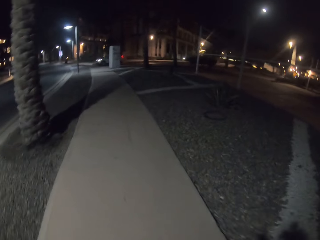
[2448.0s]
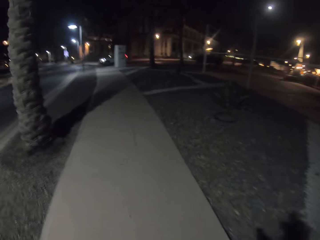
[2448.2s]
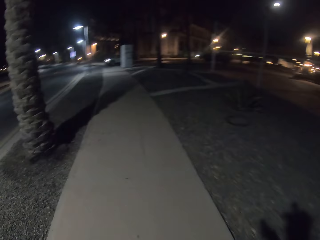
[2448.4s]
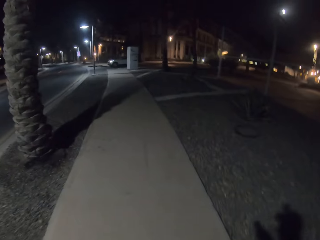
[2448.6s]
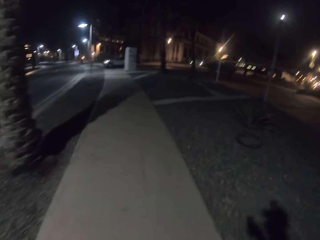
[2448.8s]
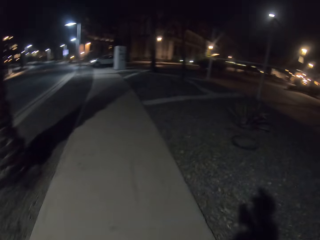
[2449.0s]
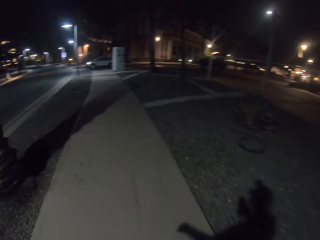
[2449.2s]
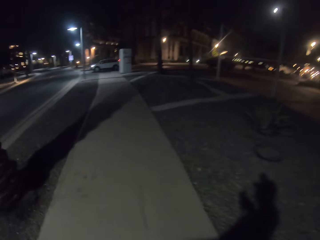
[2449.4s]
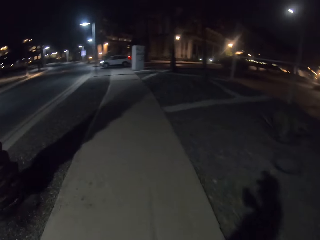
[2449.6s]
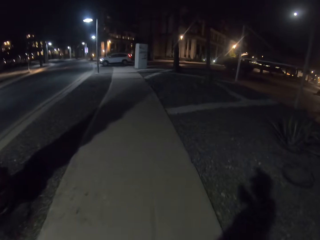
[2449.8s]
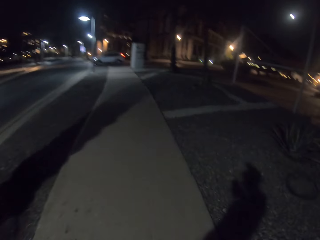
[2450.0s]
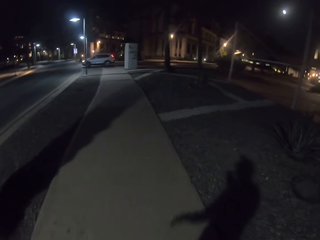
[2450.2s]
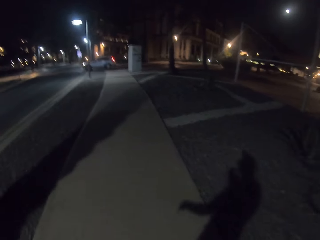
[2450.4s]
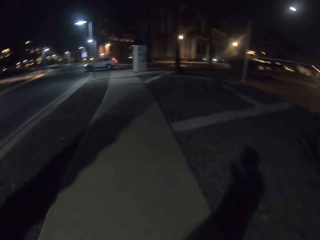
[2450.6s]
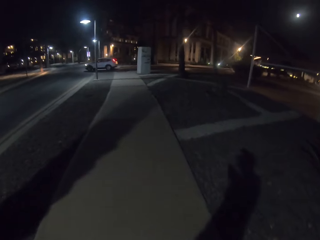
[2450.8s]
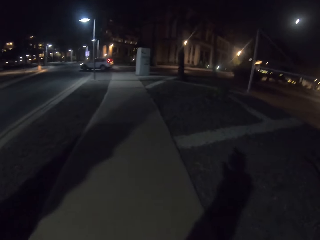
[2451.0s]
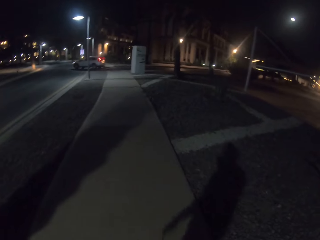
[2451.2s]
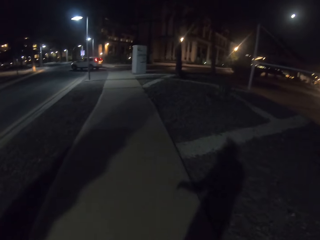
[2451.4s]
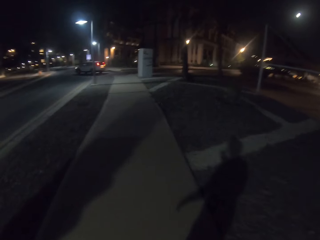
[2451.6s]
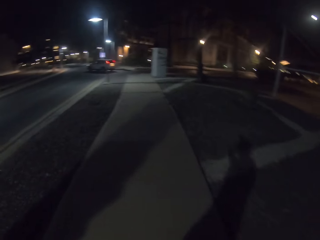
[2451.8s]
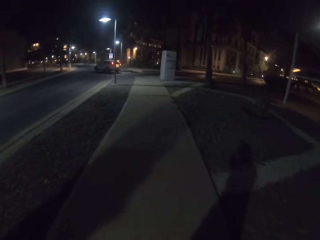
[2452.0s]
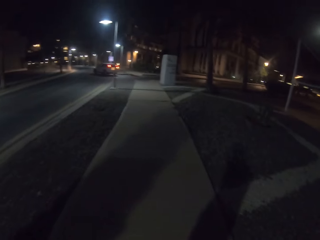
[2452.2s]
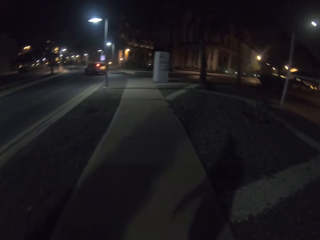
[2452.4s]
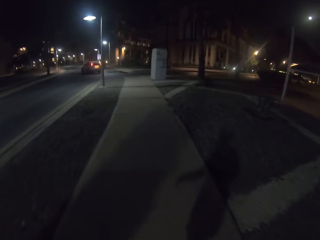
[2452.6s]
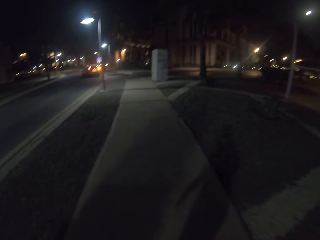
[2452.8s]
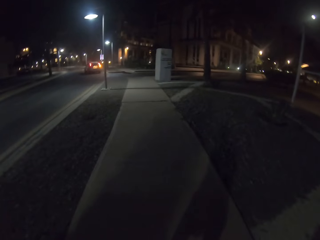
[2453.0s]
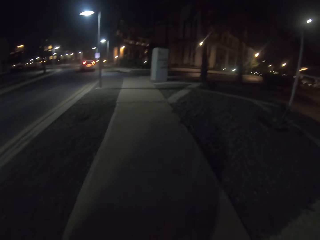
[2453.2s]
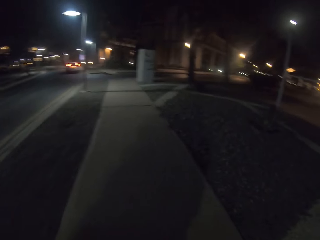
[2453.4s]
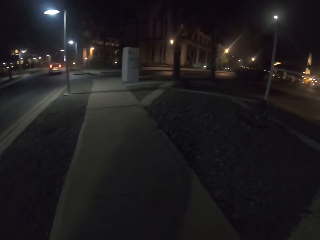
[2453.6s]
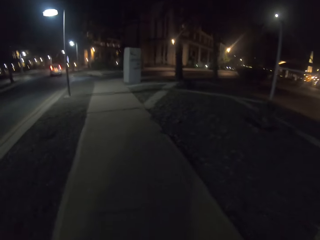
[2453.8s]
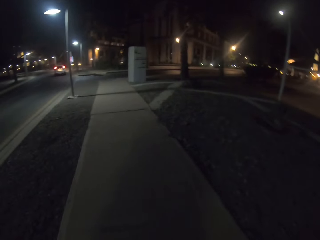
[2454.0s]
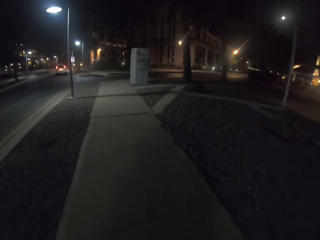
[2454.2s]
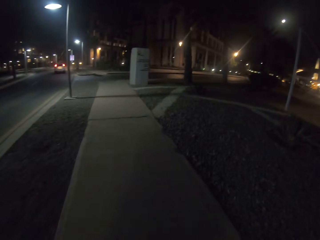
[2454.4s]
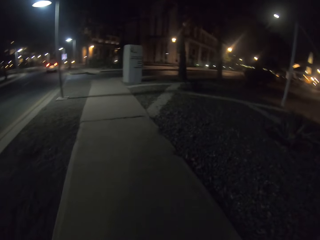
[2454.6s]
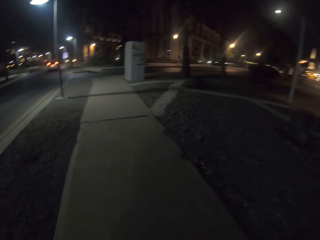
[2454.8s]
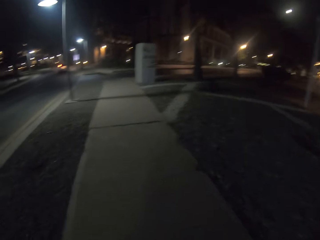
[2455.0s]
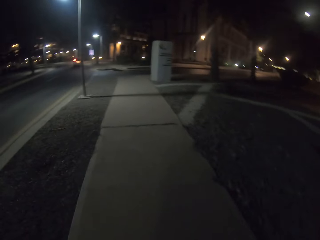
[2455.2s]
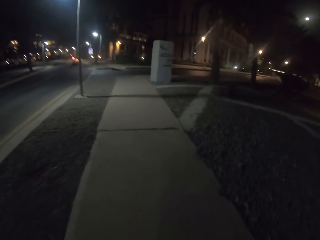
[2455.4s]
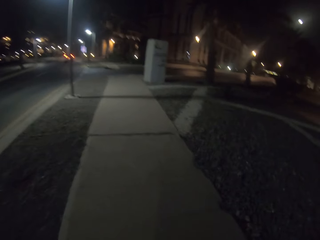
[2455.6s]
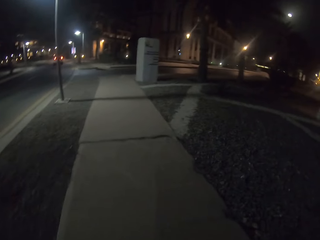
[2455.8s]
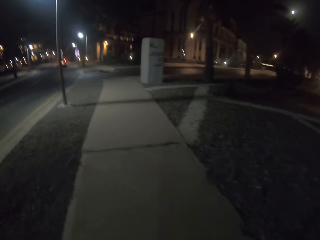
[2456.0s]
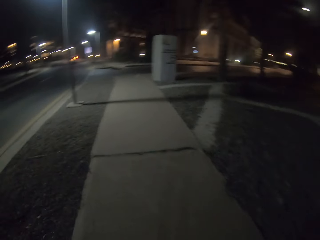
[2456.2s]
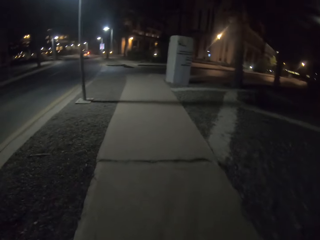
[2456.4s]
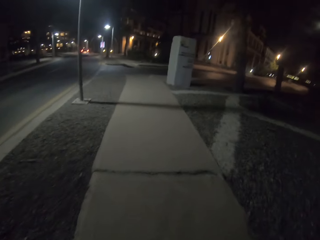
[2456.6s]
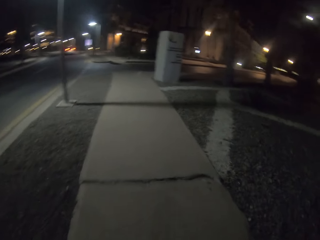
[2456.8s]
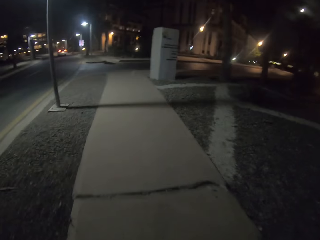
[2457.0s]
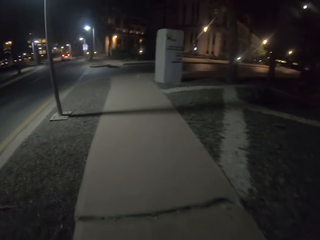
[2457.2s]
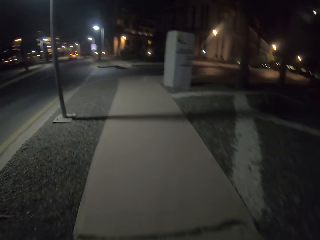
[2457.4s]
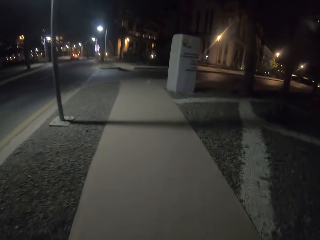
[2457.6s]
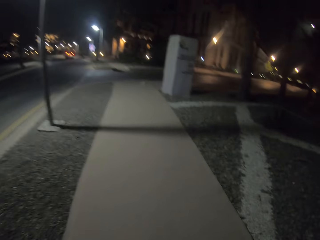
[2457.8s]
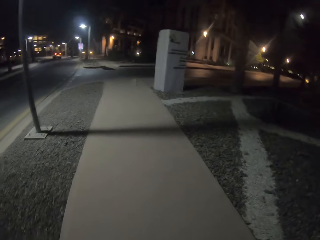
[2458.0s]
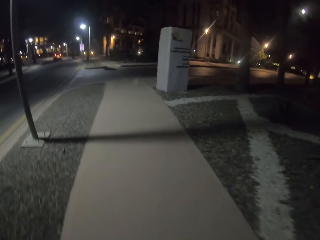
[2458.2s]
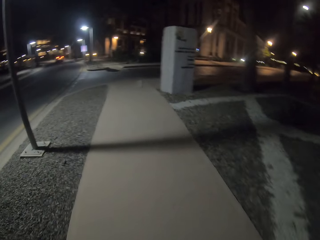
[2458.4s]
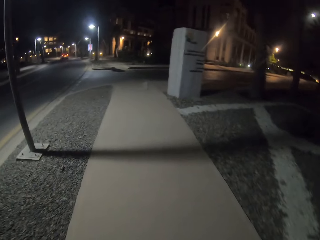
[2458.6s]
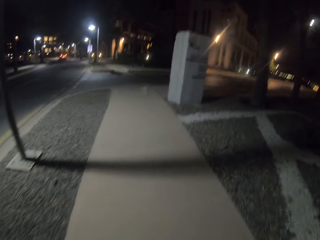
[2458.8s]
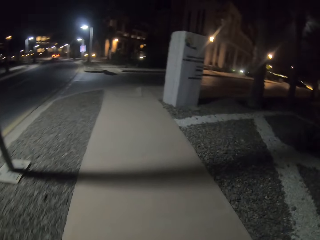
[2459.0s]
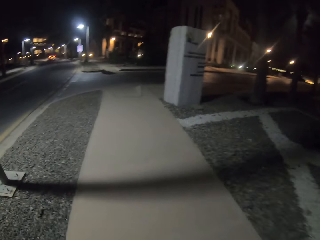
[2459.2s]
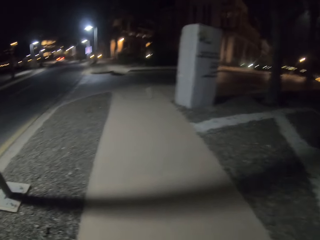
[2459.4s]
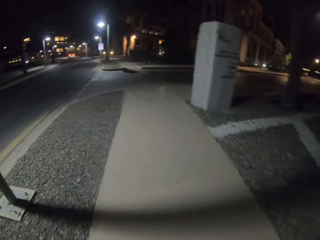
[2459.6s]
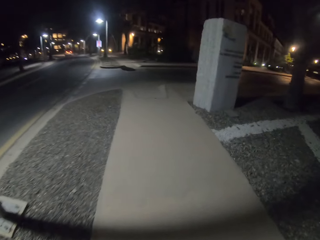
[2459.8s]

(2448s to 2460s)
The camera wearer uses a mobile phone.

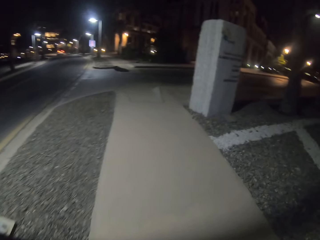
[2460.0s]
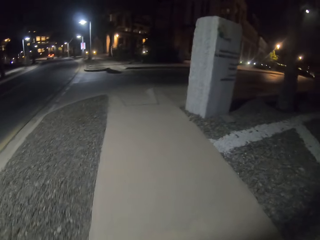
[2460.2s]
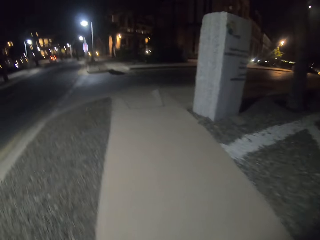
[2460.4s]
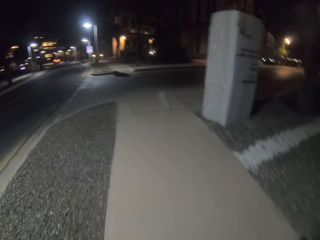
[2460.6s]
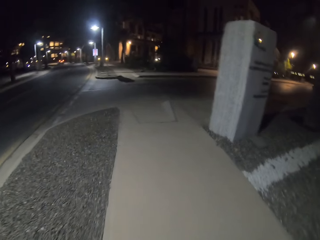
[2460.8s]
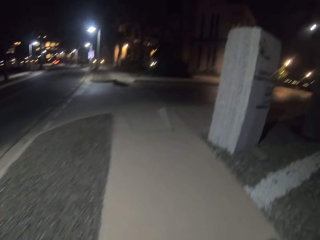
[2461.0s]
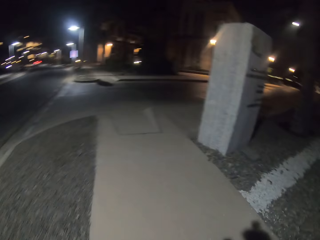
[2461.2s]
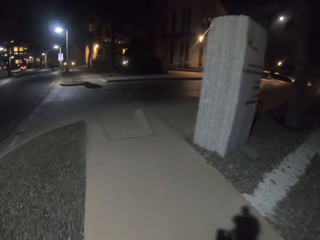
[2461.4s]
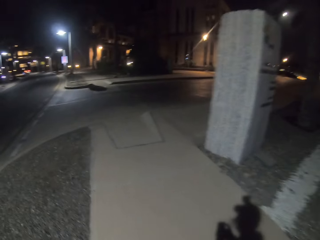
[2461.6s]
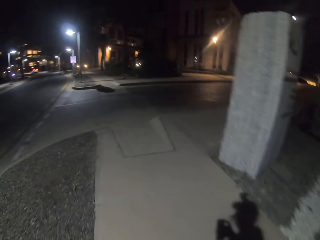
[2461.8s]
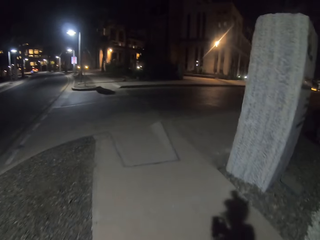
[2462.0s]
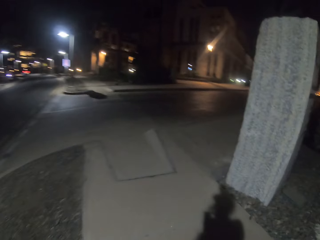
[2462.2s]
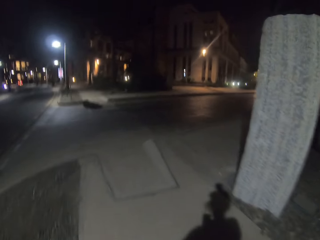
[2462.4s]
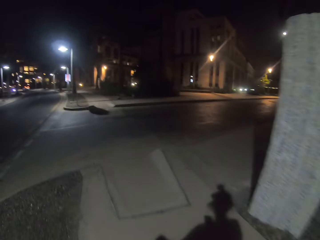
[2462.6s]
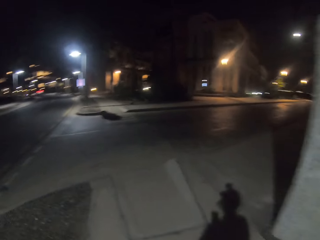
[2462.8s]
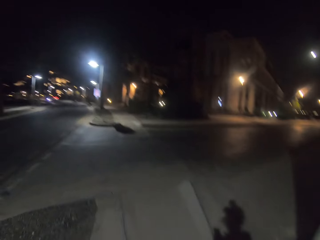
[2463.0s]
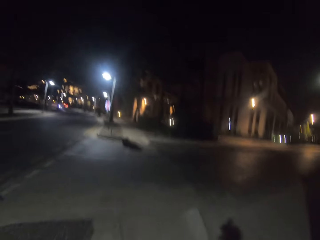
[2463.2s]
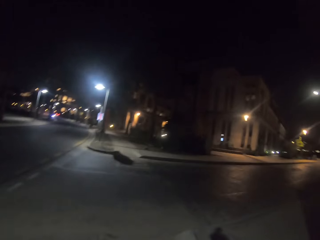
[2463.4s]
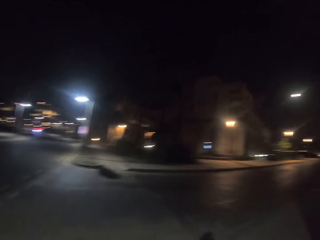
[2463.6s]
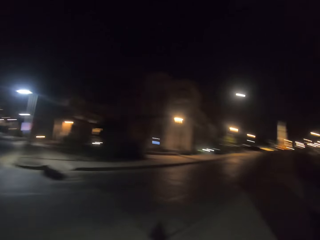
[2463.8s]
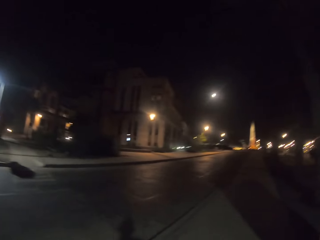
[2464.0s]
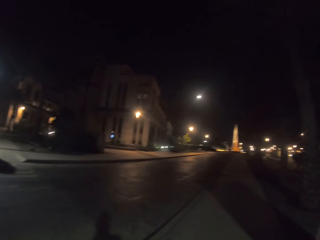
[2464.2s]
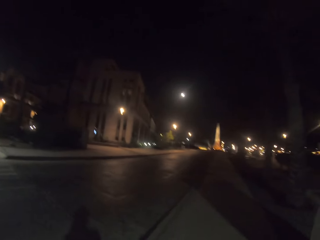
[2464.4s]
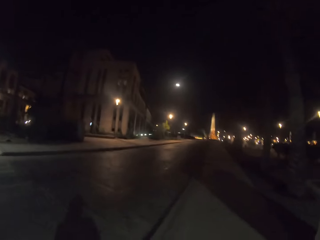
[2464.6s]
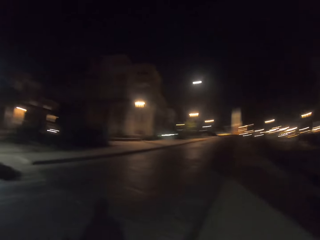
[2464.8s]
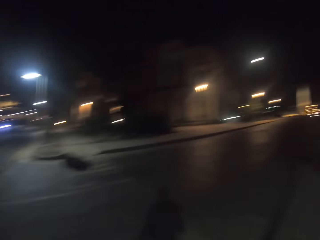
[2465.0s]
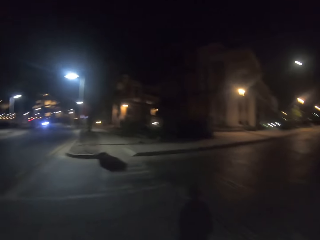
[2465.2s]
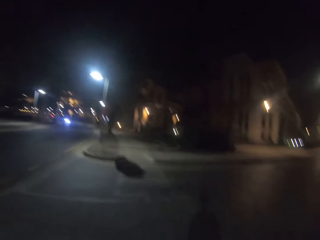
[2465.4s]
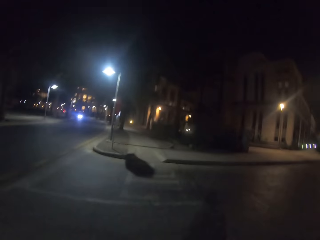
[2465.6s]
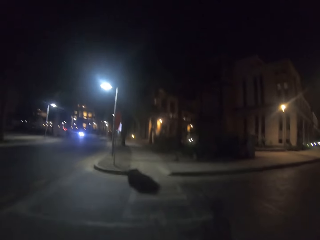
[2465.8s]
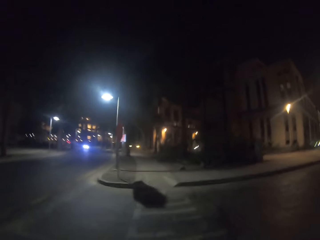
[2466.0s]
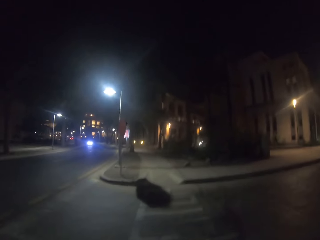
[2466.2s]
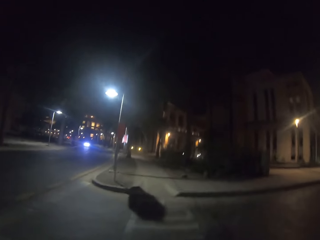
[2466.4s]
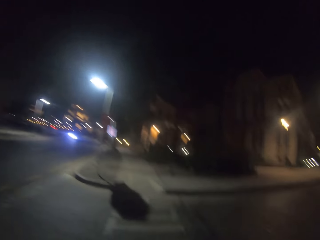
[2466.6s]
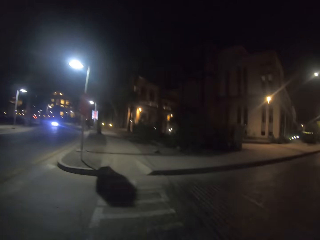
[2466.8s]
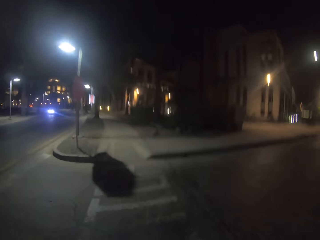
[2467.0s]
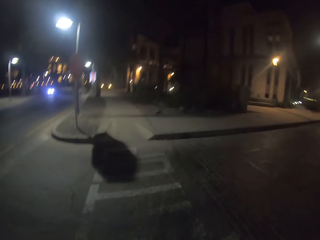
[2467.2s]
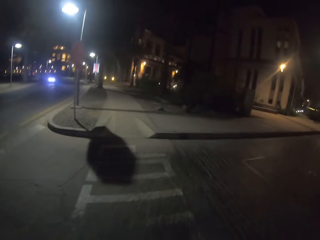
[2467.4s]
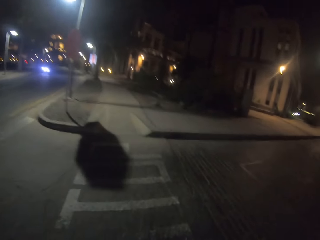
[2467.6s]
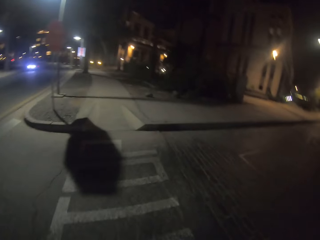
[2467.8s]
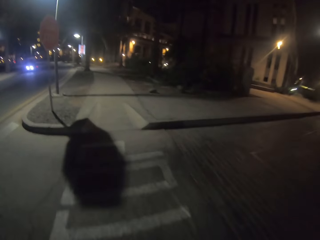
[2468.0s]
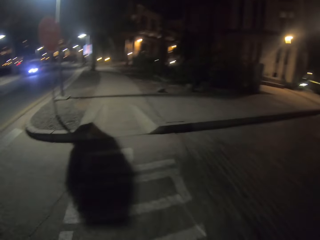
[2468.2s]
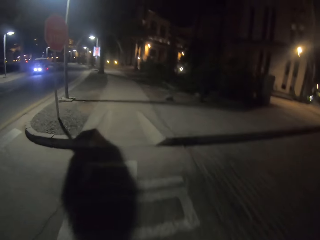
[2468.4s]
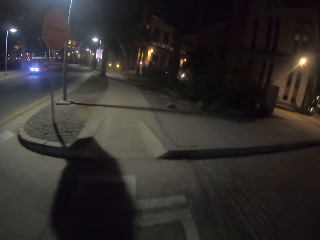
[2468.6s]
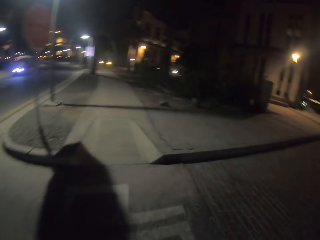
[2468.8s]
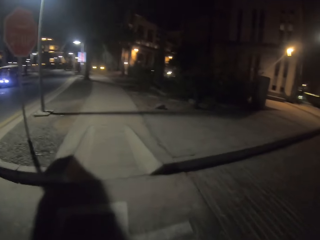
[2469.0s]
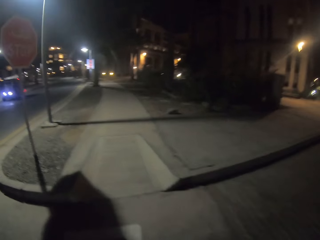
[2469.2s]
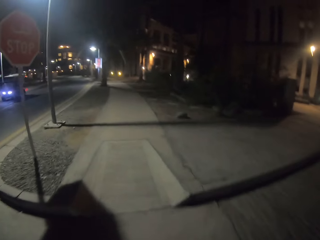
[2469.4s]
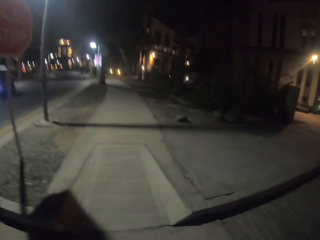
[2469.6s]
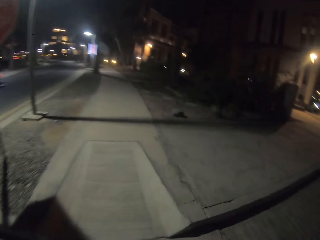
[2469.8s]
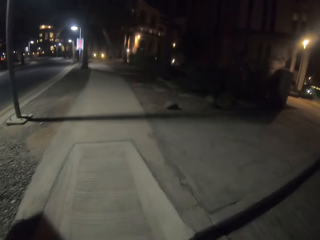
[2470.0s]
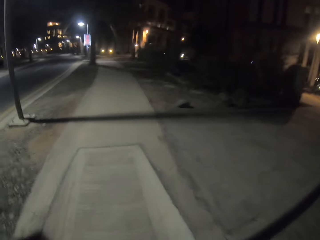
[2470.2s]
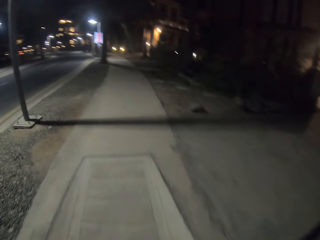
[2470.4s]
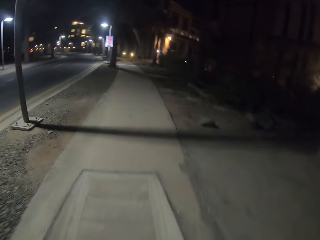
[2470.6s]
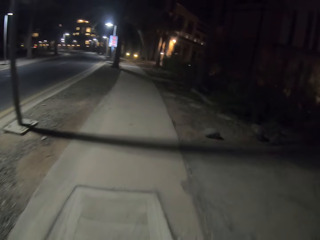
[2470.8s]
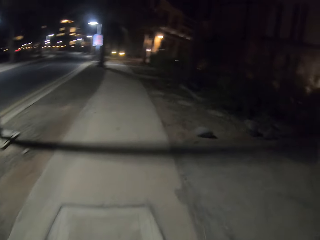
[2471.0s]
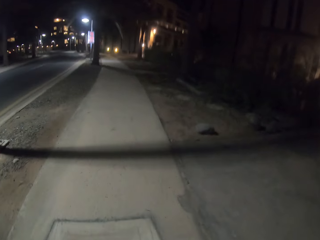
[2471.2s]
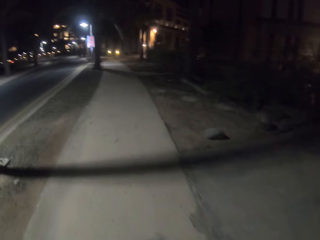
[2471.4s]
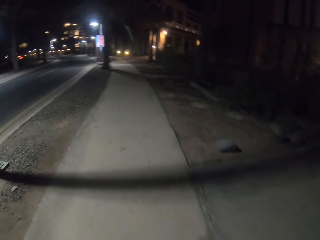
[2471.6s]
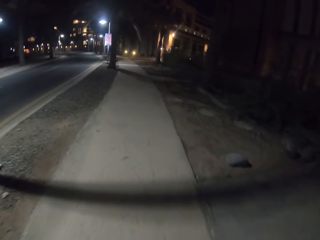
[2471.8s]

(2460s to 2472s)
The camera wearer looks around and crosses the road.
